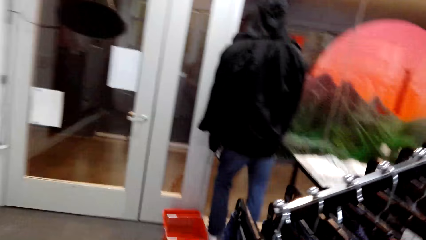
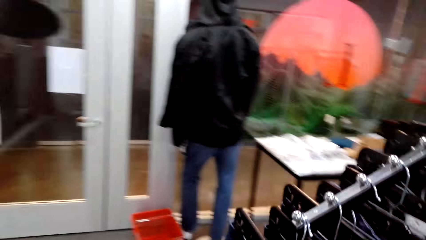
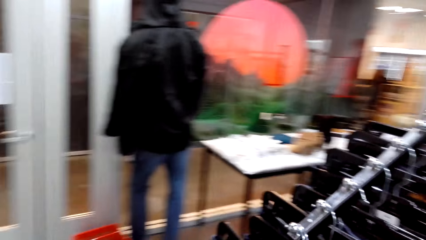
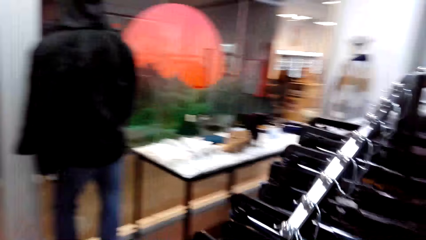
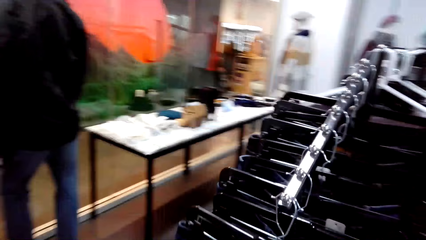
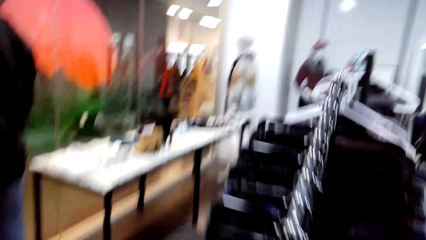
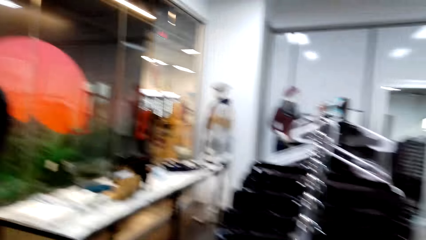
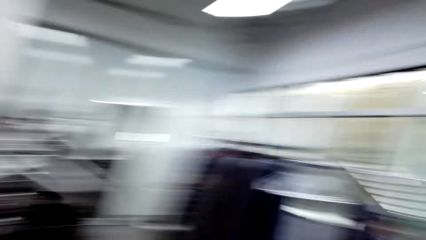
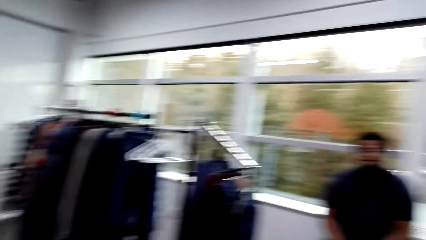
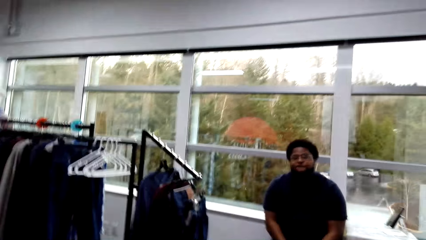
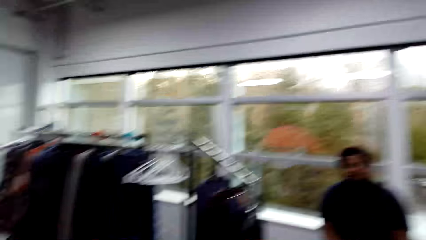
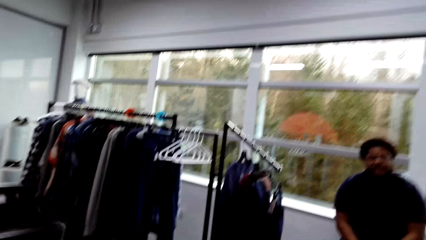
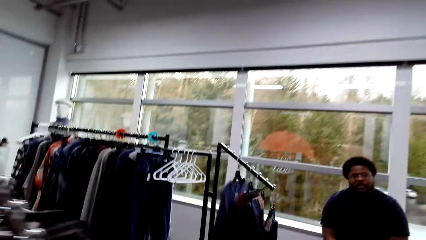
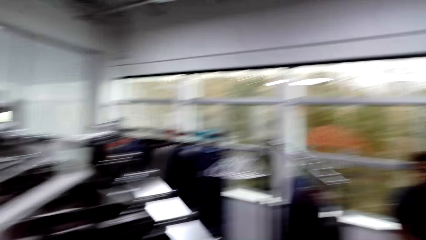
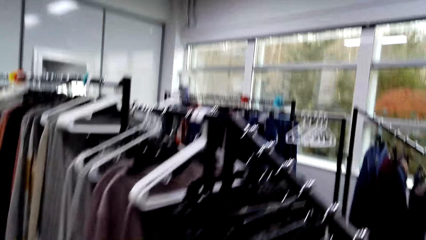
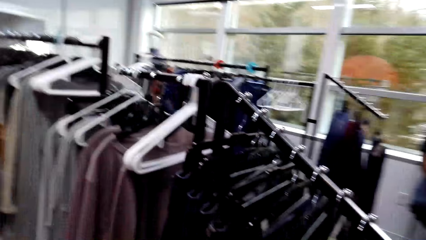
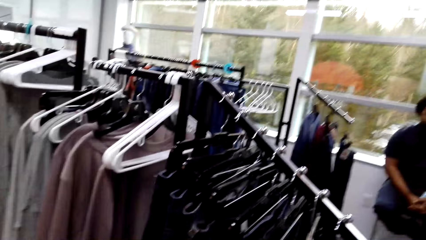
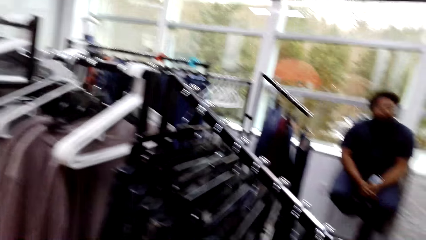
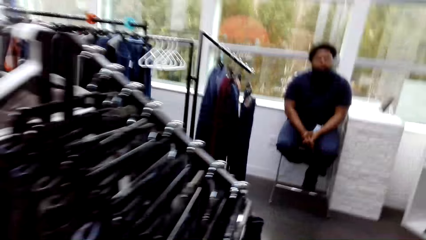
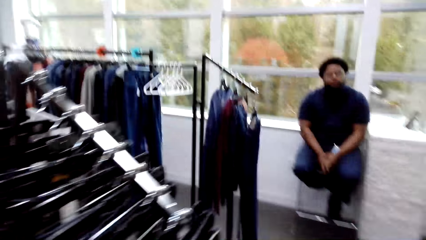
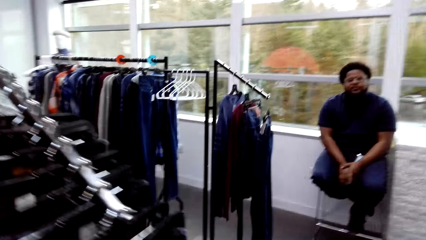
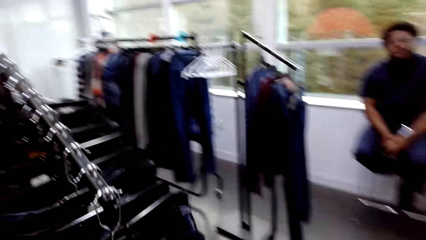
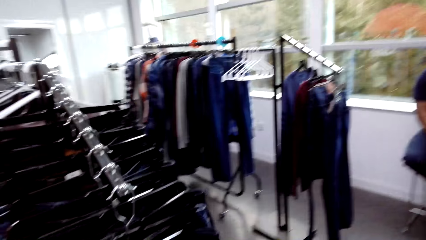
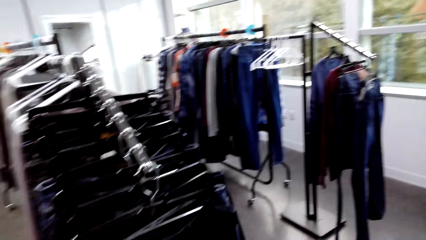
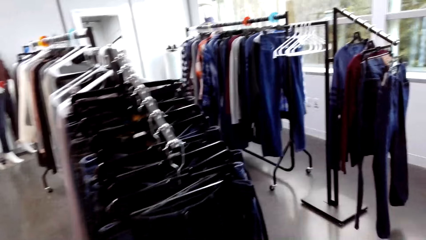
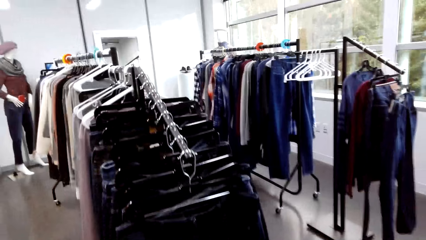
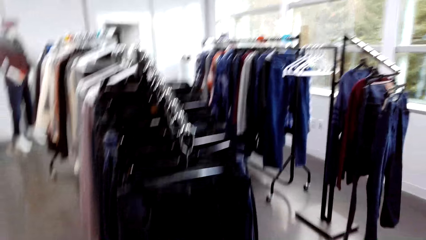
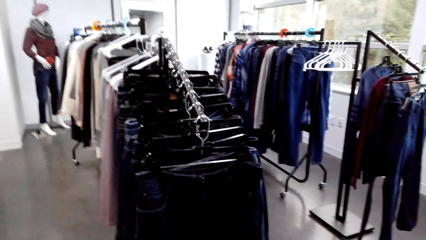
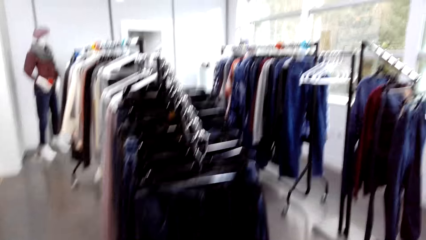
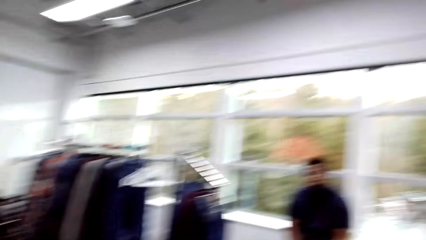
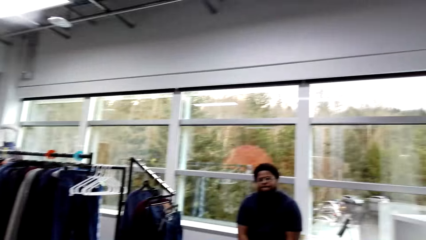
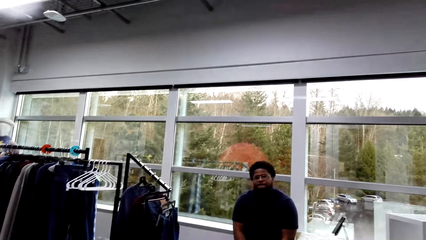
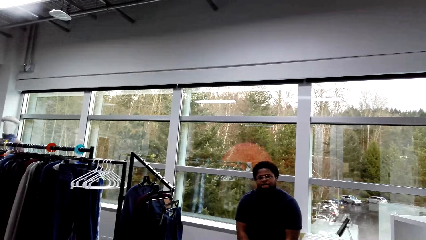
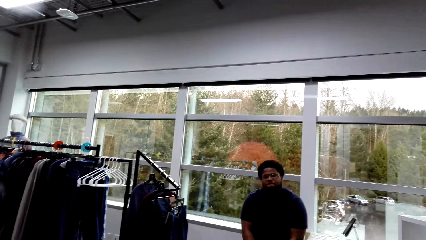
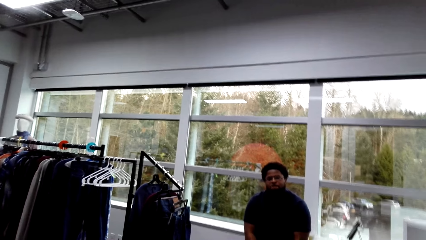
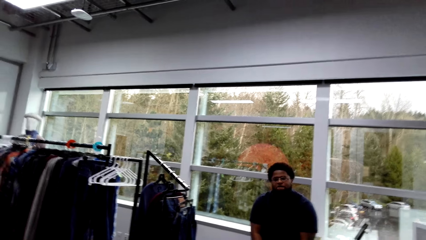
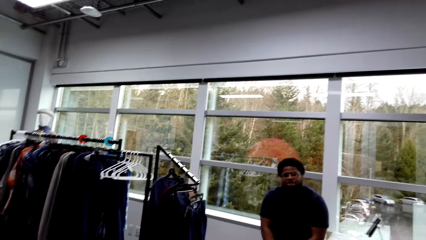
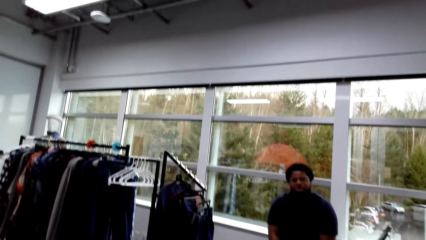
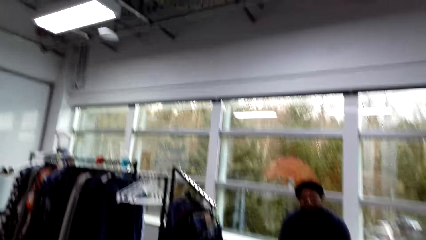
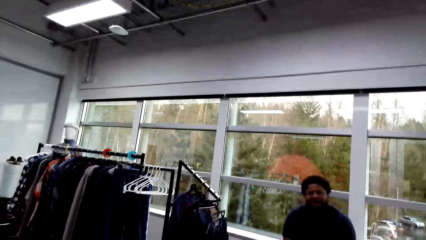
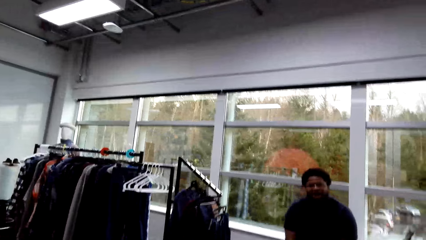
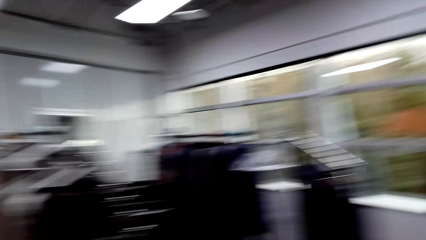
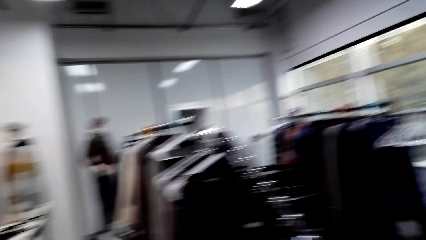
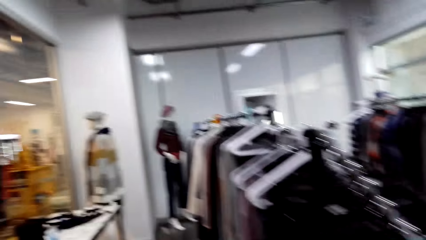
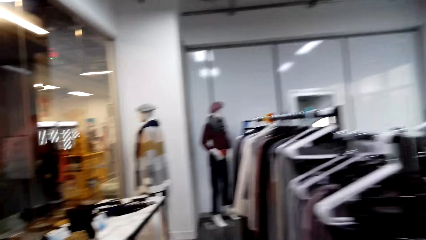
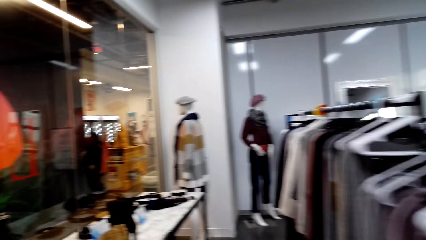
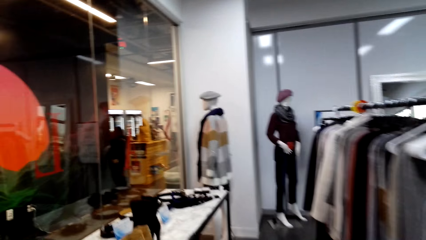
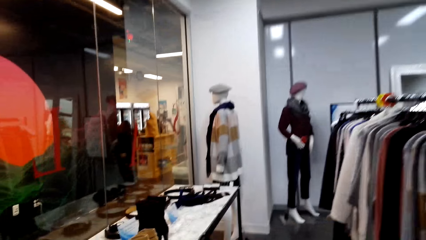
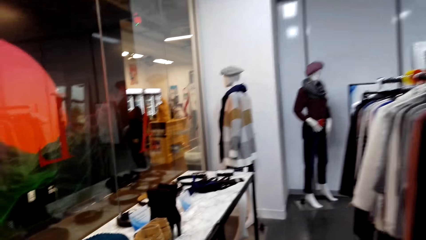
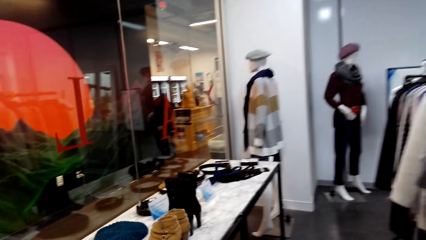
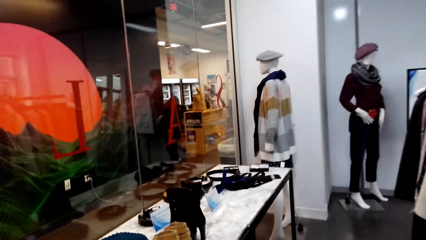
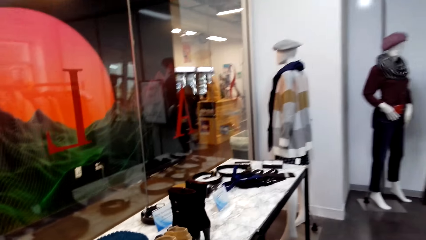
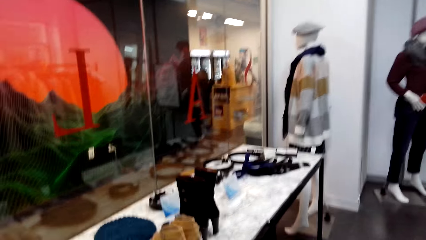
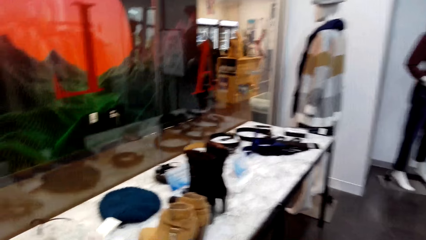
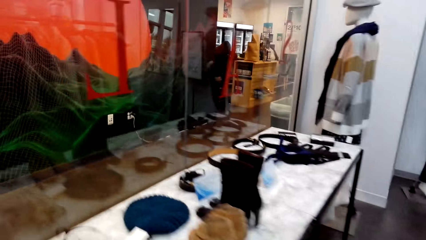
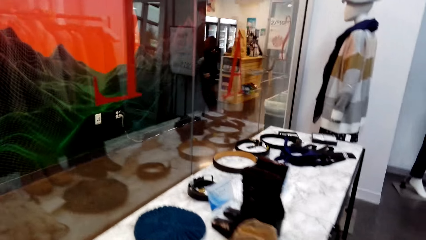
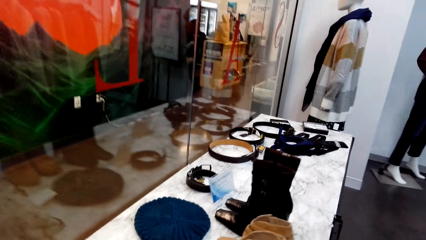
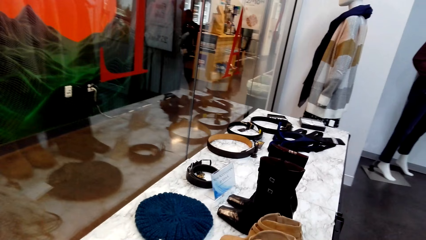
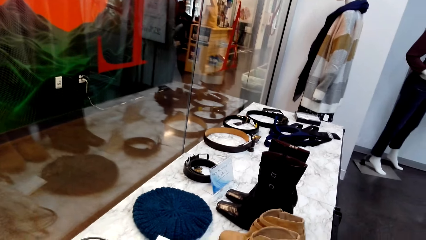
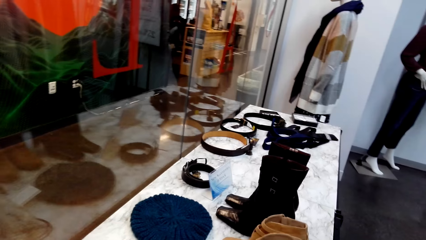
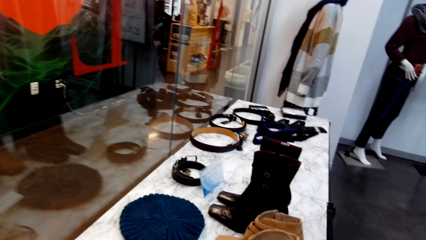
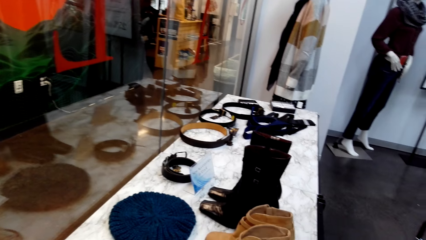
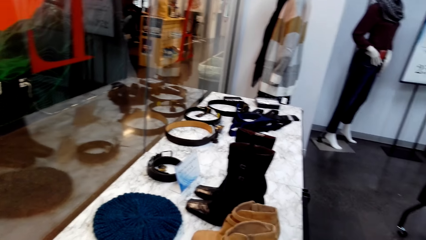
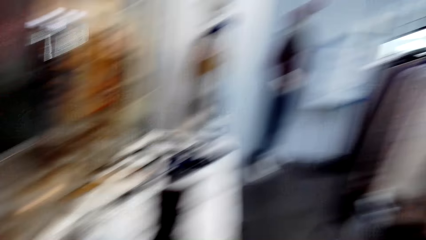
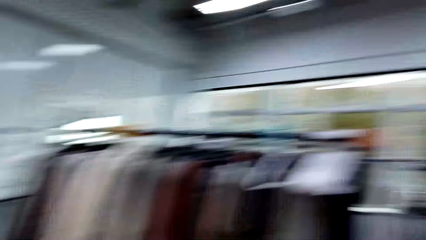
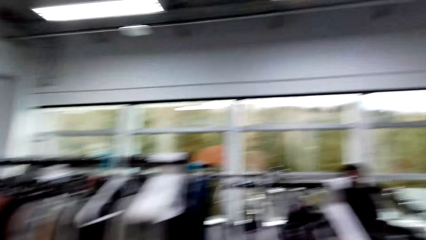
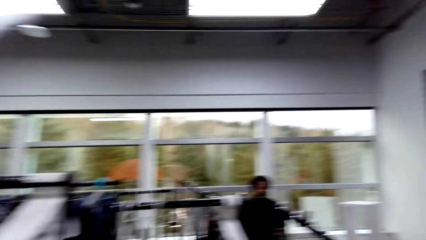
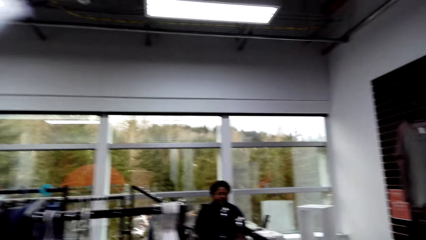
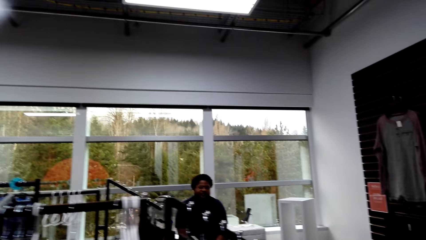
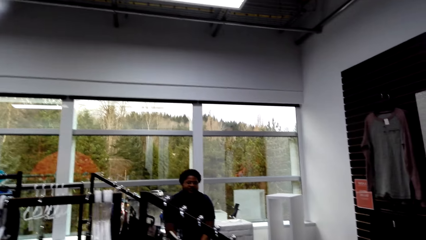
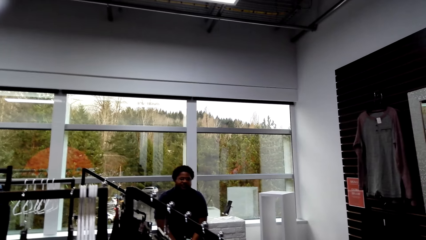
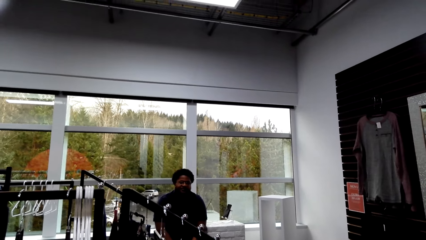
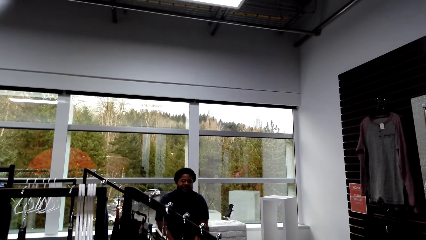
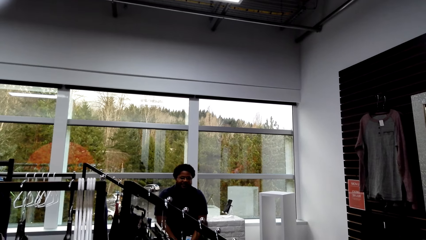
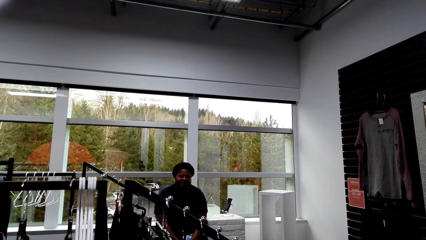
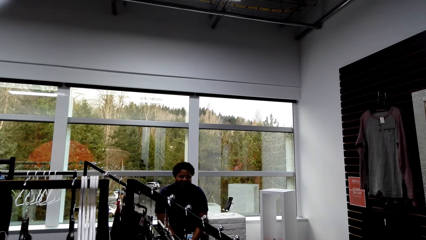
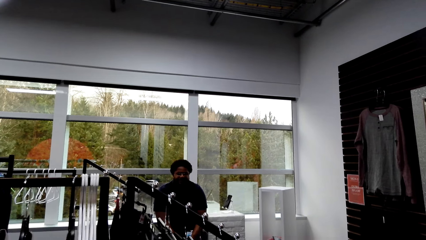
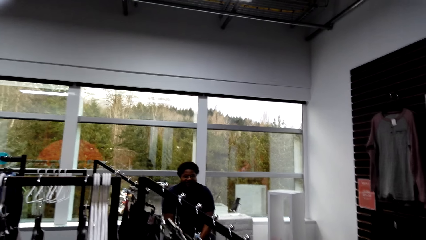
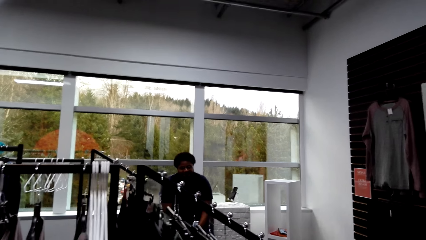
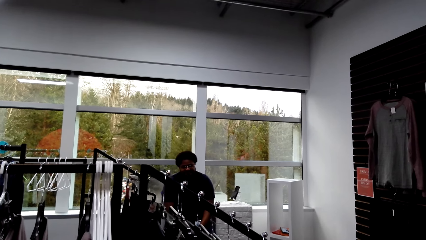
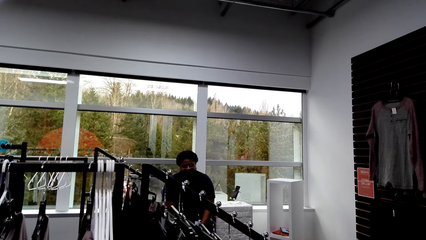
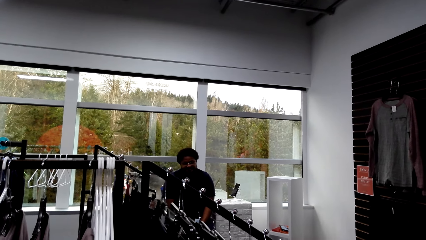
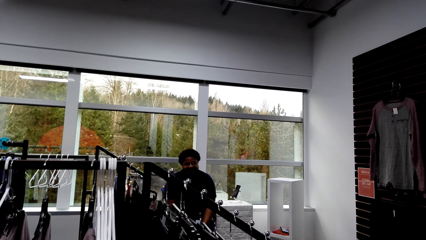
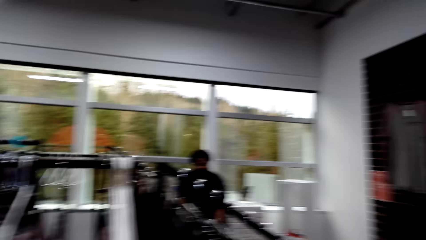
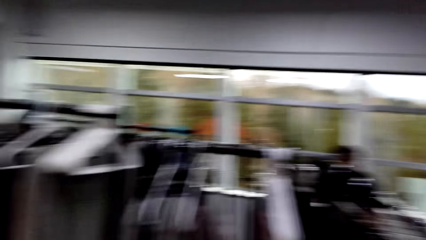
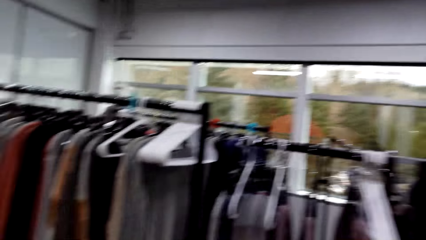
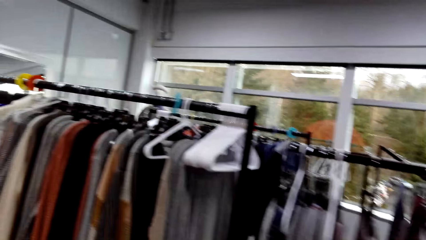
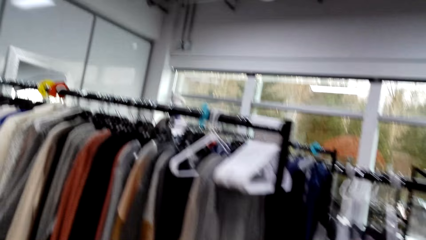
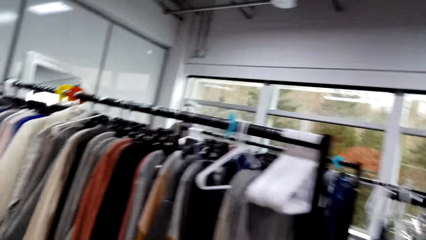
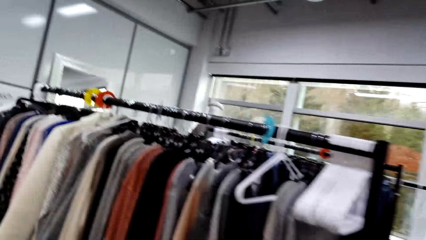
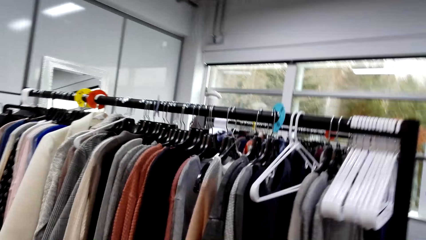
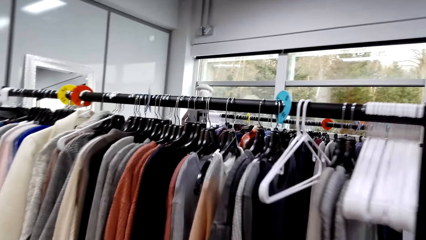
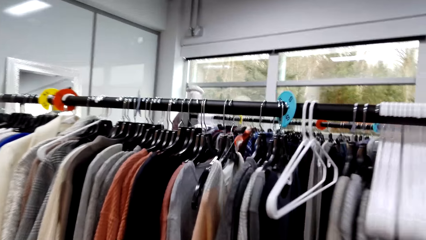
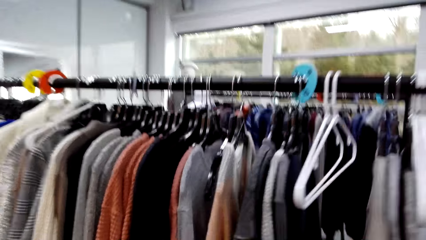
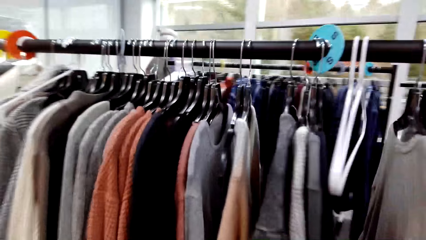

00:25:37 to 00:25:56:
The camera wearer walks on the cloth shop. They interact with a person.
